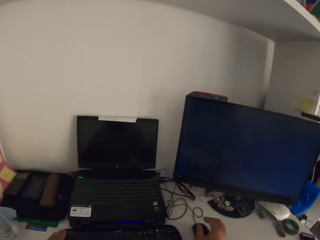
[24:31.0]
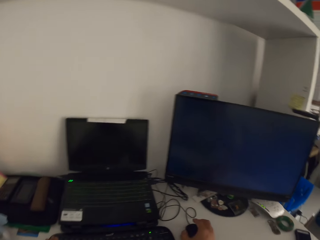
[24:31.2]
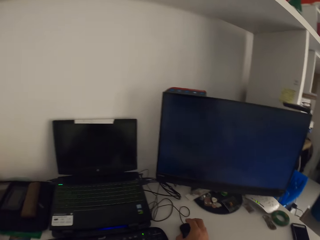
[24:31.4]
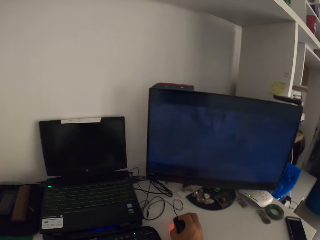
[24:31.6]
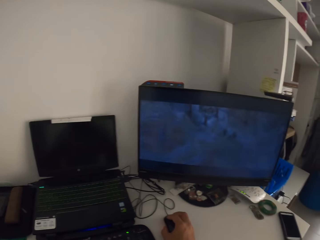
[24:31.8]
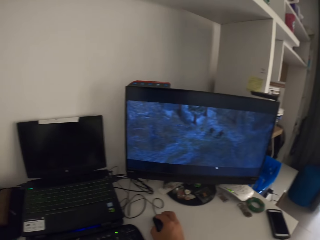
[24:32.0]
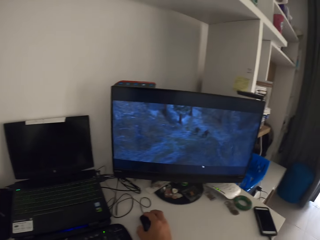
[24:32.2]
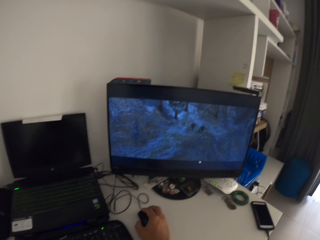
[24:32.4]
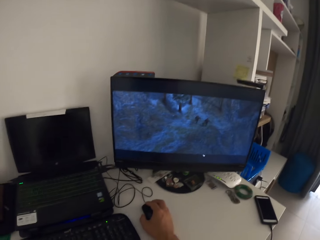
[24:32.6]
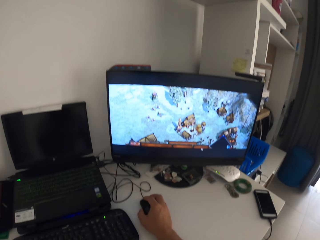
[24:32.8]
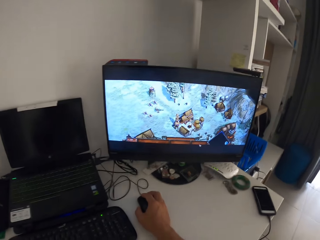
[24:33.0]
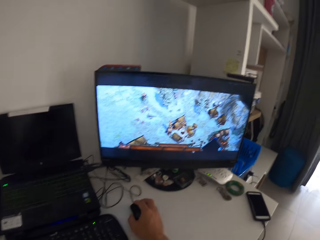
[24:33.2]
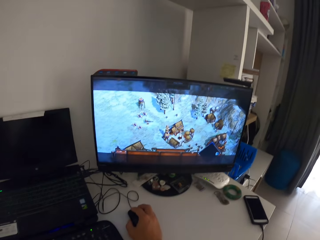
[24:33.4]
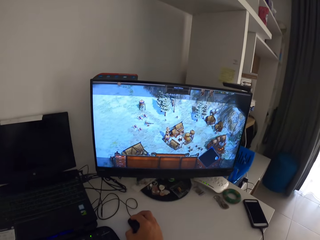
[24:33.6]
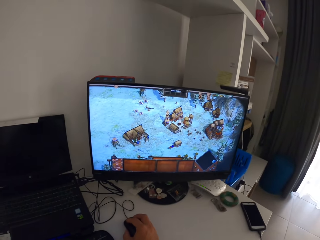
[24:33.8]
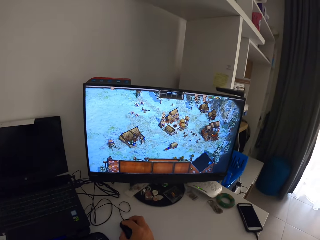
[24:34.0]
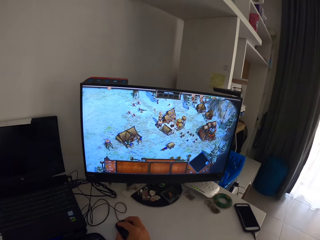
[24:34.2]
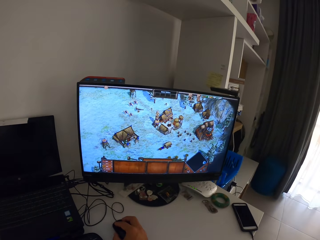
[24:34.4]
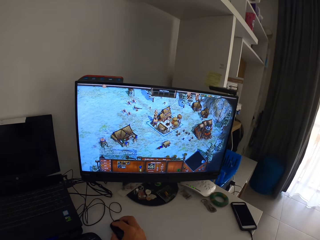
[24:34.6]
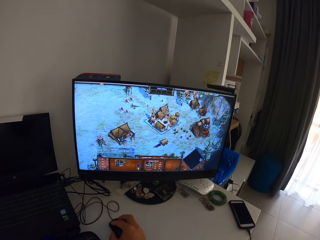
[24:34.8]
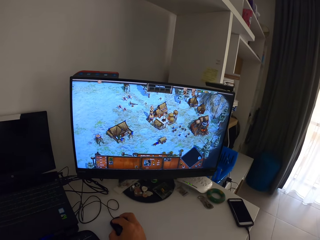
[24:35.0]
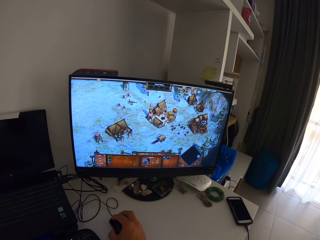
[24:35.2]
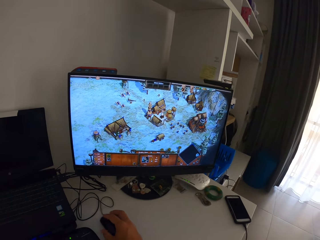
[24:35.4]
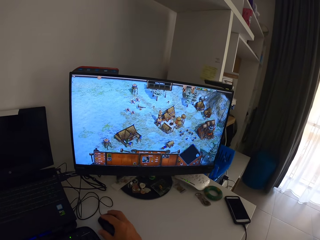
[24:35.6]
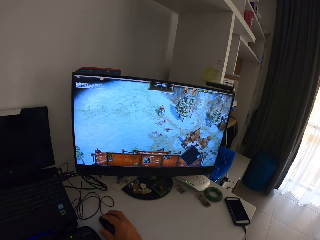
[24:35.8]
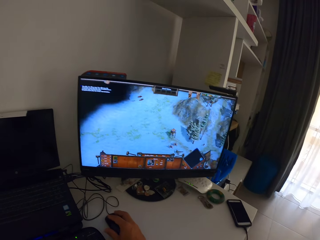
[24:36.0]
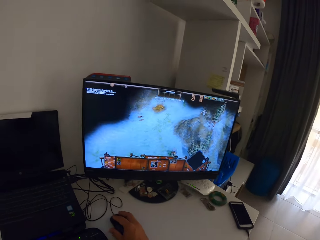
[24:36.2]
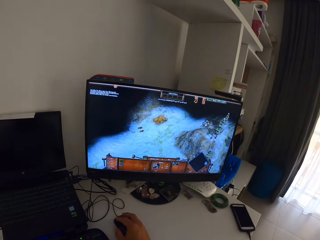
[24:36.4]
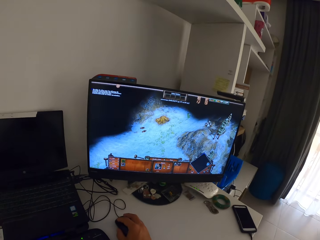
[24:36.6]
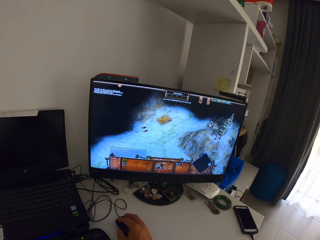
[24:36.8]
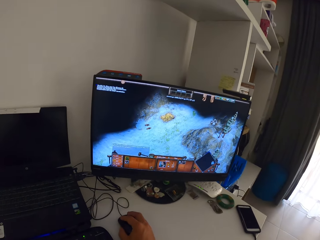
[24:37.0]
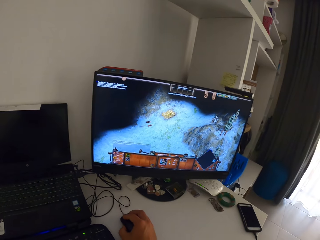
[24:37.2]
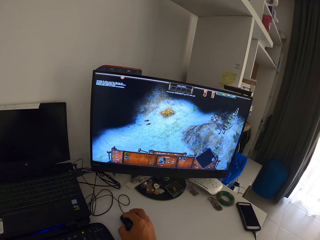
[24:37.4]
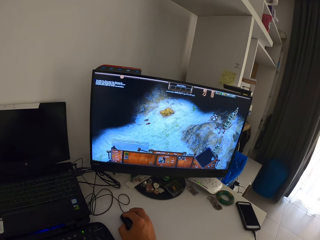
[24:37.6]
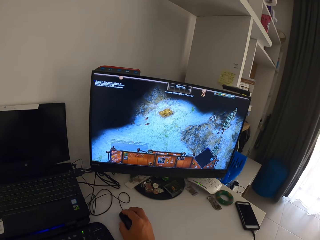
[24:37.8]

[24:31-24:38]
The camera wearer holds the computer mouse with his right hand. He clicks on the computer mouse with his right hand. He plays the computer game on the monitor with the keyboard and the computer mouse in his right hand.

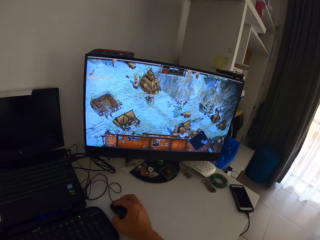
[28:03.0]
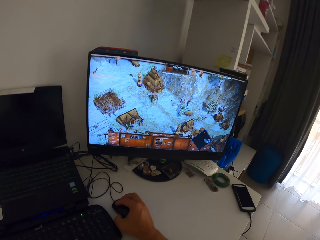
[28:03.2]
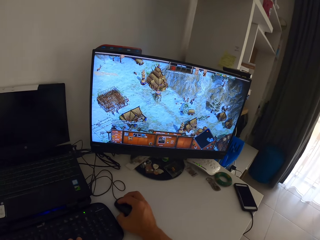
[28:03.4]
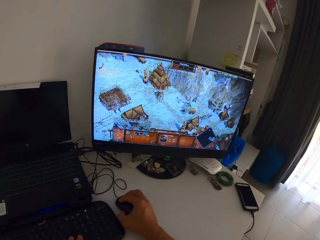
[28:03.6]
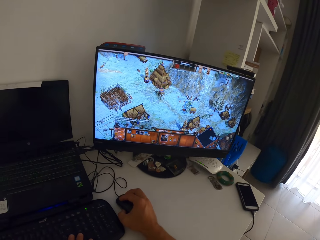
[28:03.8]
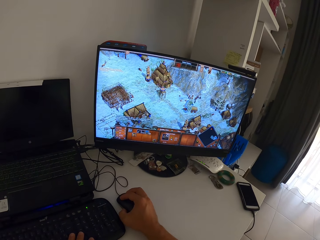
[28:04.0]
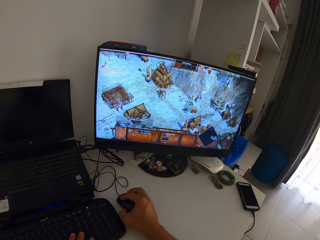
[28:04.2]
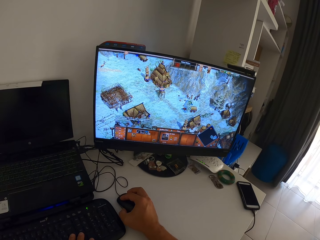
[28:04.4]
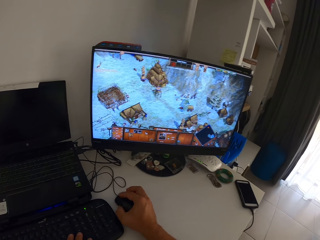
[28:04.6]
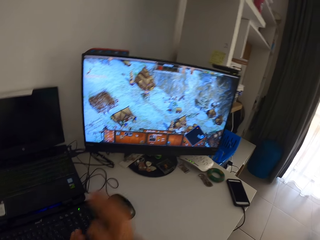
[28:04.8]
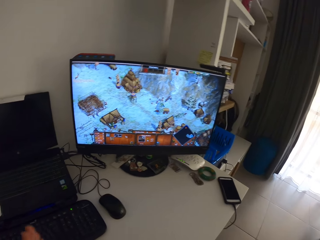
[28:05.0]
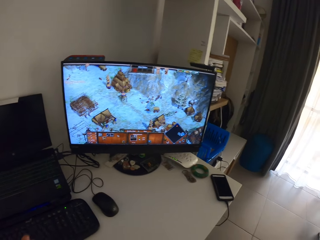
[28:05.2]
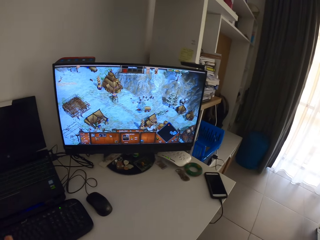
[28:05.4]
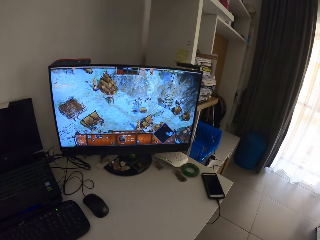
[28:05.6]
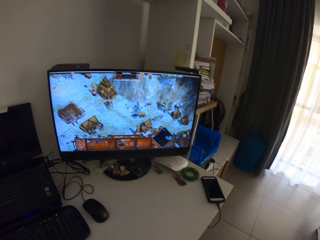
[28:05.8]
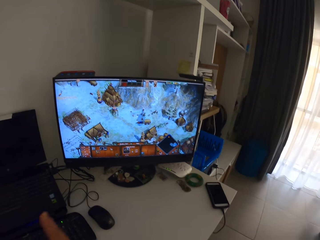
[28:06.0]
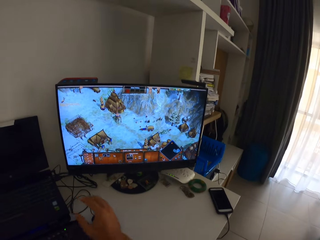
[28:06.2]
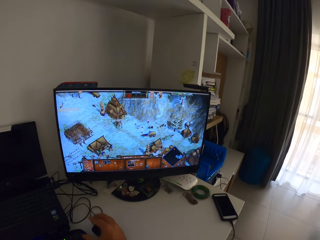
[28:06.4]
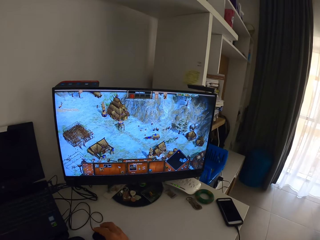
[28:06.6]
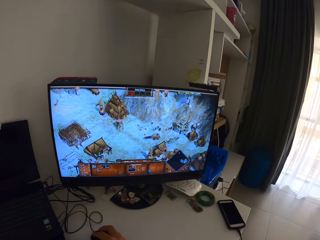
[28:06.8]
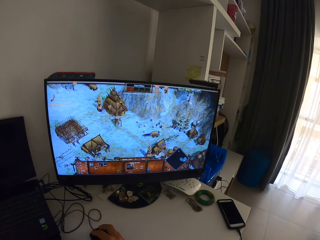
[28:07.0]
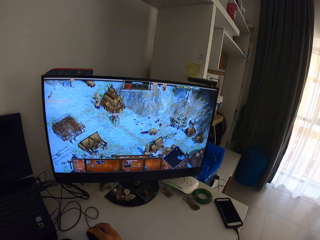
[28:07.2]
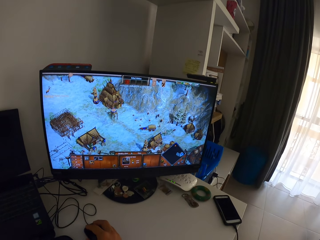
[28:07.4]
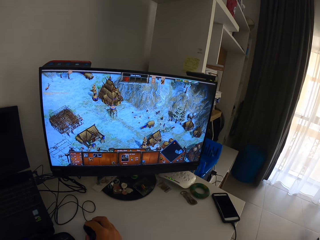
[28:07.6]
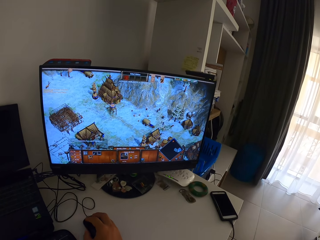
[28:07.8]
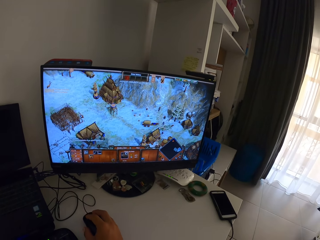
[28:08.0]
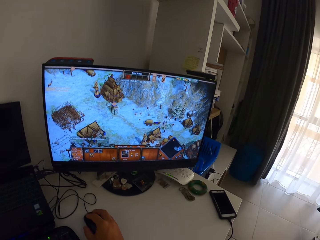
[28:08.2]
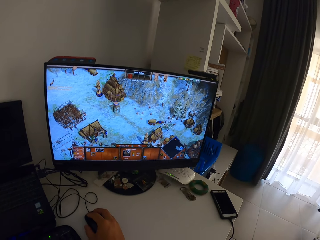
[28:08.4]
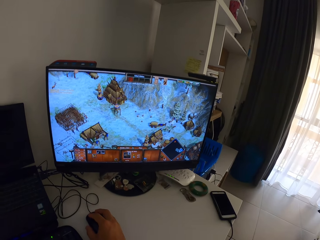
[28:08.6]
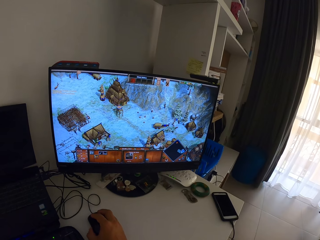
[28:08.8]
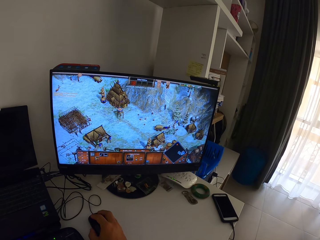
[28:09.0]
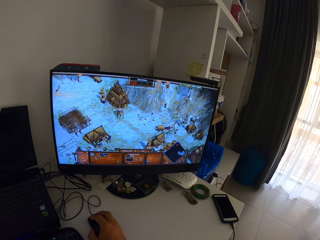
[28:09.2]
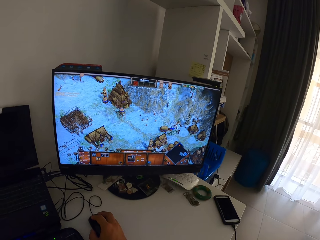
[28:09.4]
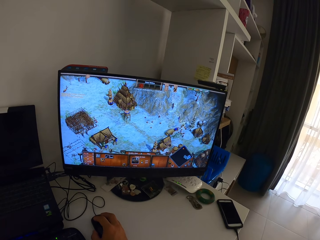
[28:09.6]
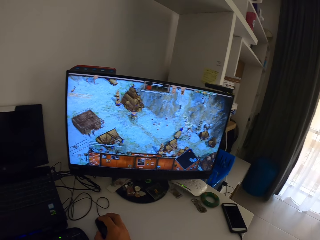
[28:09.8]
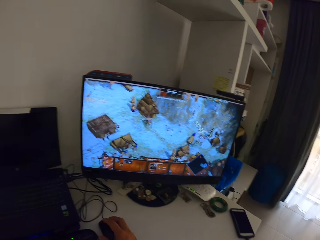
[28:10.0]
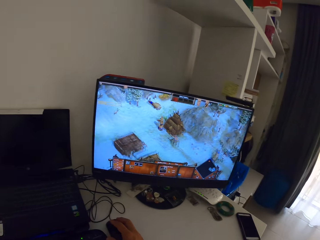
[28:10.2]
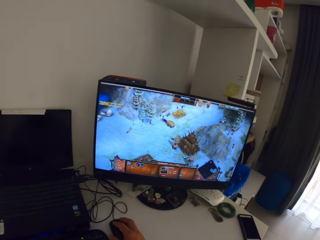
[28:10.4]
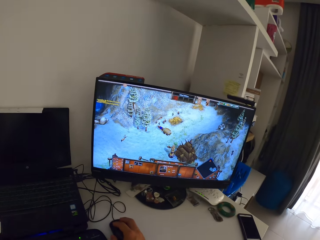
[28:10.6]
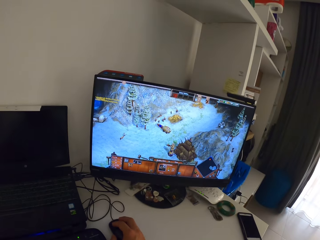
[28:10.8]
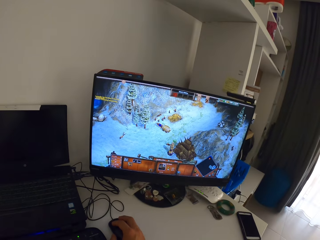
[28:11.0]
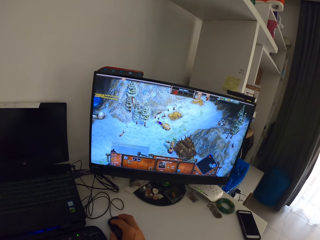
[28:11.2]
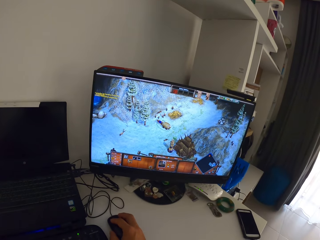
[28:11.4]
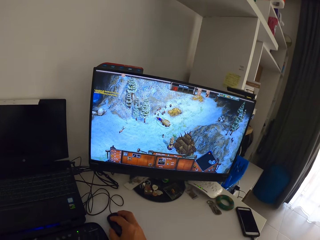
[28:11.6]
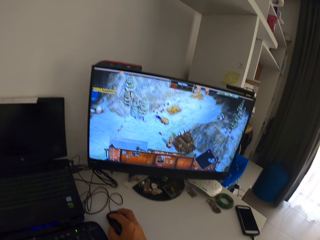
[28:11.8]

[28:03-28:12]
The camera wearer removes his right hand from the computer mouse. He clicks on the computer mouse with his right hand. He plays the computer game with the computer mouse in his right hand.

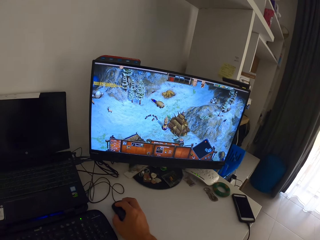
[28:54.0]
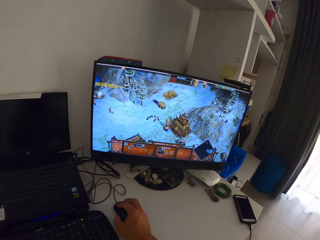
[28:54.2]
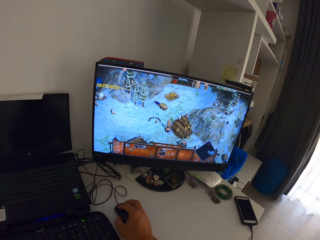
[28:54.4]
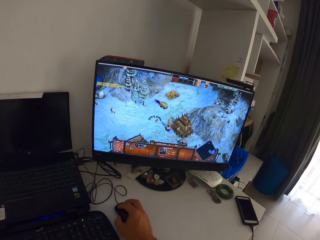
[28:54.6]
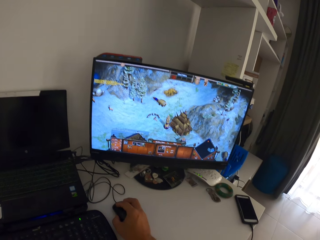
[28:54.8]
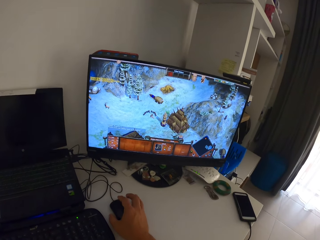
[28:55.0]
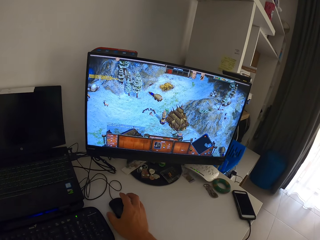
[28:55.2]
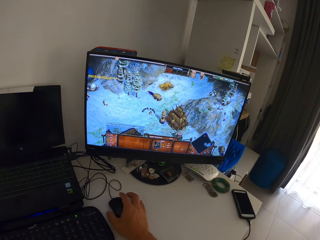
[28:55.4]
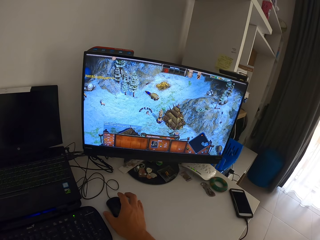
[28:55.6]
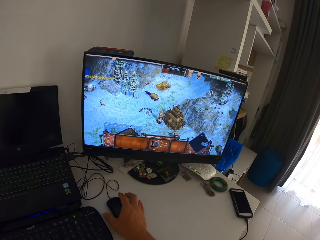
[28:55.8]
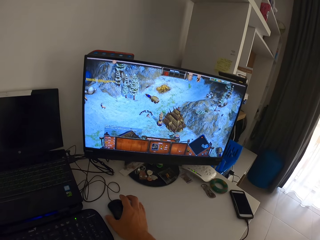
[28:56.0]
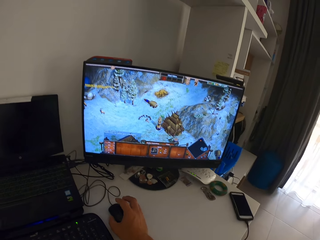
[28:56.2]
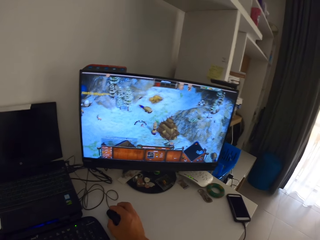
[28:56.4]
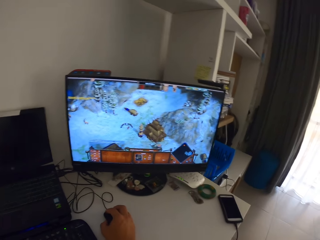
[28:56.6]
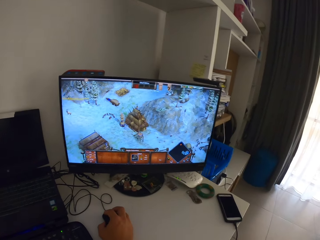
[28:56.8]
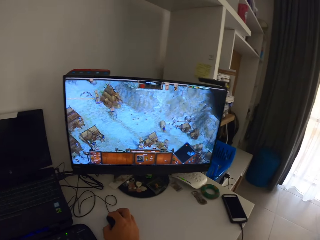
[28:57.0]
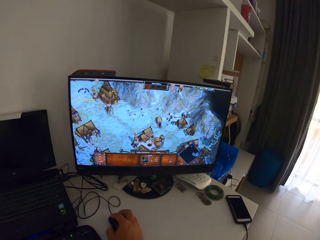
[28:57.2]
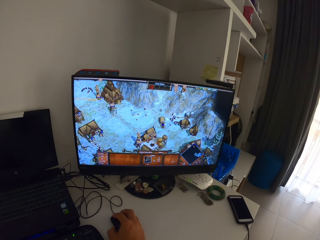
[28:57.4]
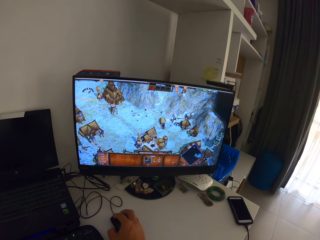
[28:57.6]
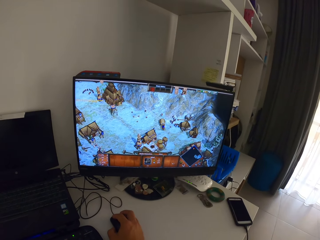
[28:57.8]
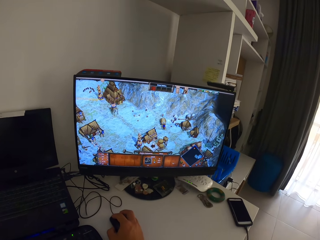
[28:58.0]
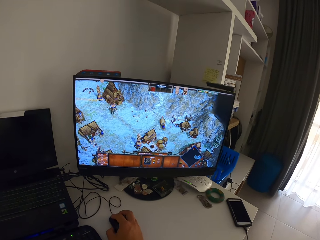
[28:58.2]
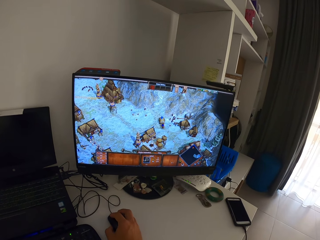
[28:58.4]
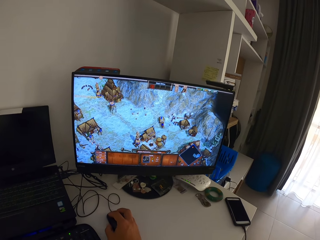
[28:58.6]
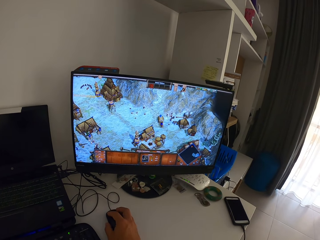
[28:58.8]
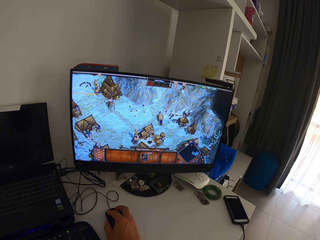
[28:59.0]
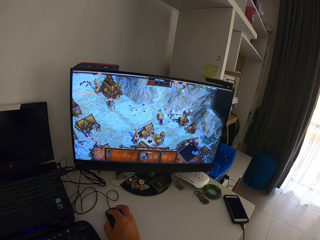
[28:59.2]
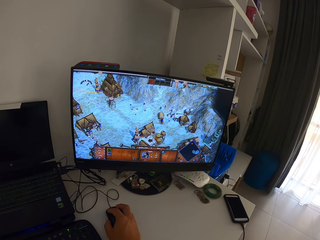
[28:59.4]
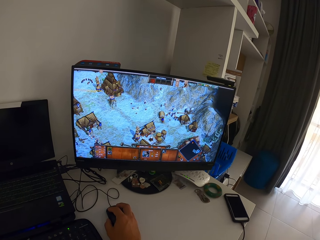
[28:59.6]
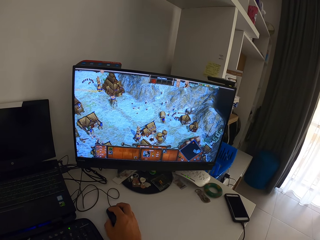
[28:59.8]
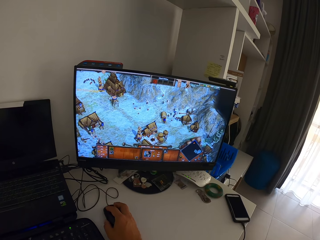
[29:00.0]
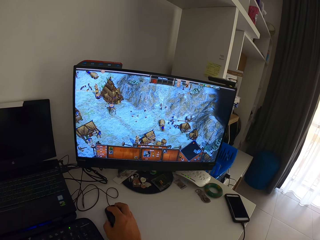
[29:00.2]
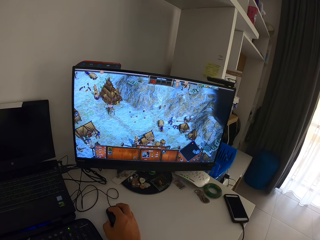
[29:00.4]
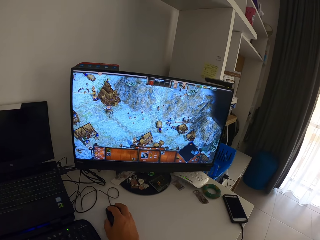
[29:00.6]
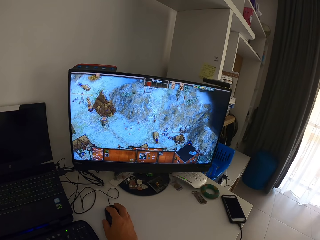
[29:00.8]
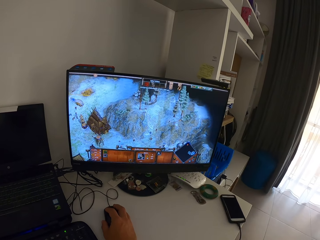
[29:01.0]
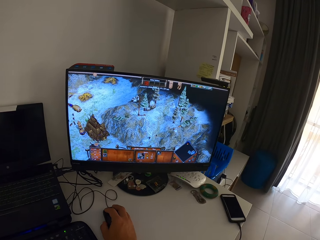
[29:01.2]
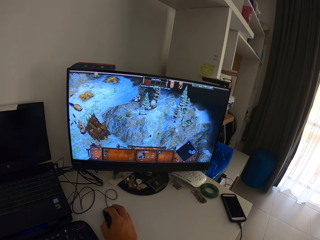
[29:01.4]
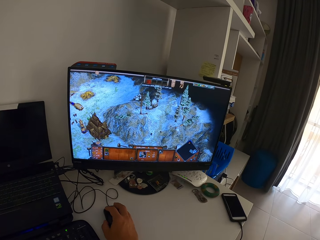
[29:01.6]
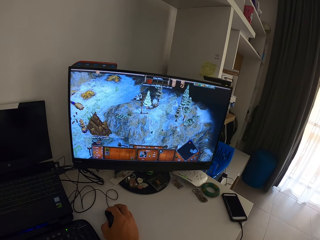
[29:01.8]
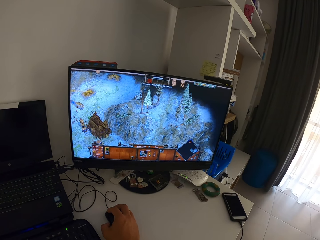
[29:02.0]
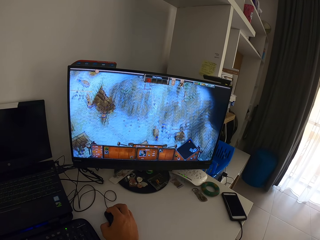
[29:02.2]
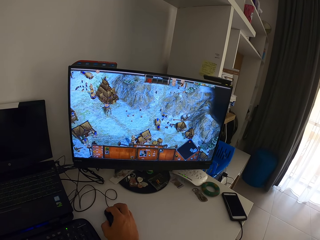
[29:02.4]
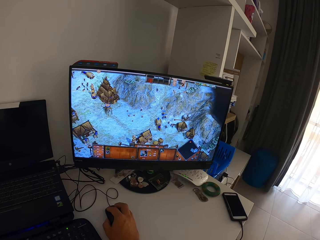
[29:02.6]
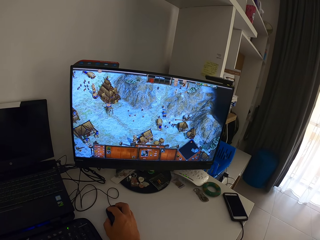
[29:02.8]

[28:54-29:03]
The camera wearer taps his right hand fingers on the table. He clicks on the computer mouse with his right hand. He plays the computer game with the computer mouse in his right hand.
